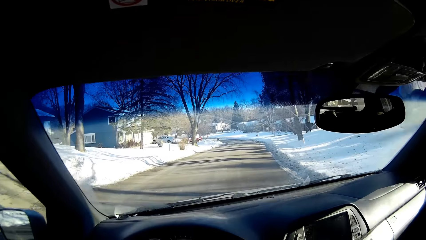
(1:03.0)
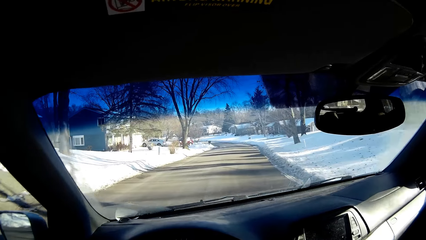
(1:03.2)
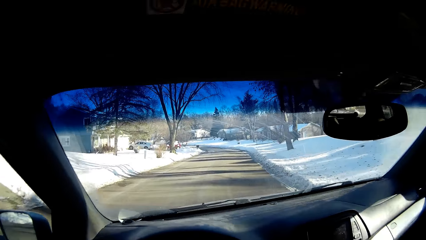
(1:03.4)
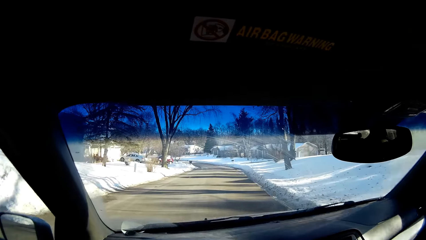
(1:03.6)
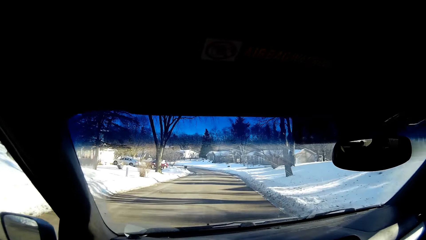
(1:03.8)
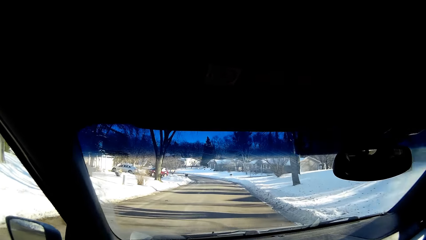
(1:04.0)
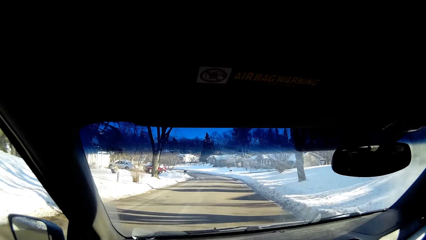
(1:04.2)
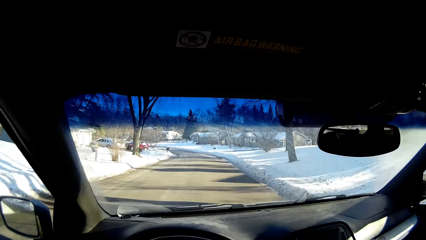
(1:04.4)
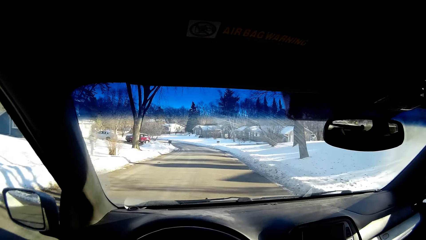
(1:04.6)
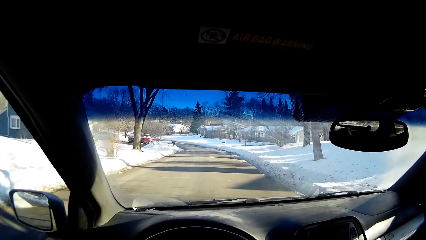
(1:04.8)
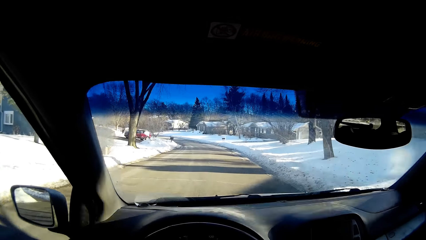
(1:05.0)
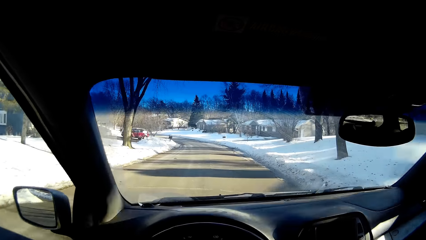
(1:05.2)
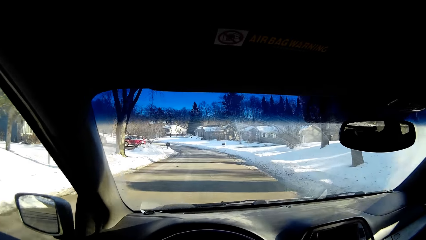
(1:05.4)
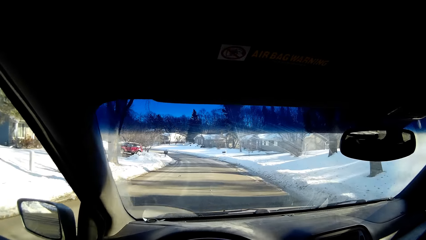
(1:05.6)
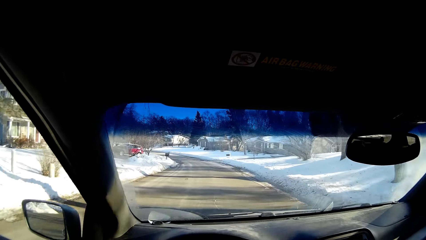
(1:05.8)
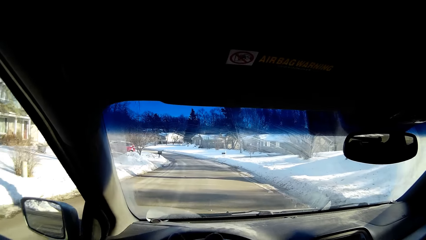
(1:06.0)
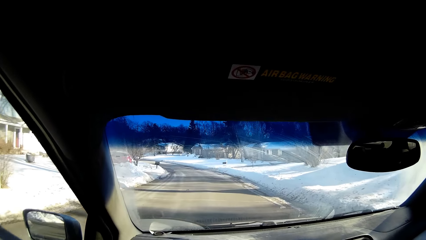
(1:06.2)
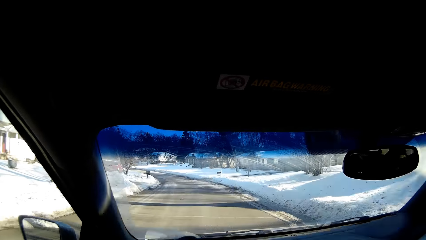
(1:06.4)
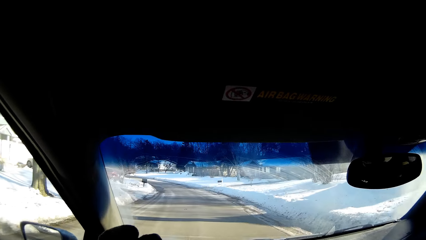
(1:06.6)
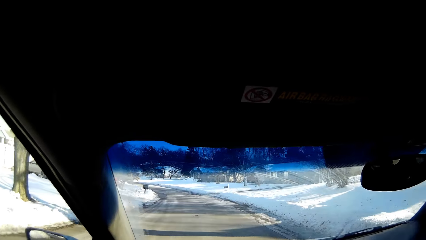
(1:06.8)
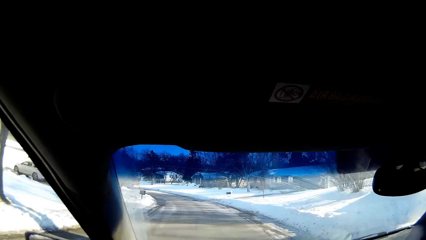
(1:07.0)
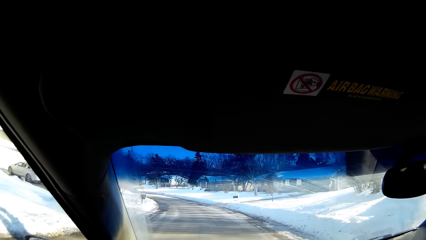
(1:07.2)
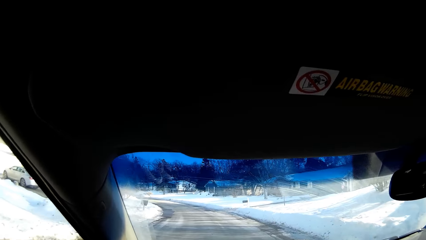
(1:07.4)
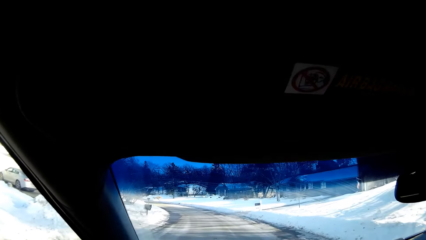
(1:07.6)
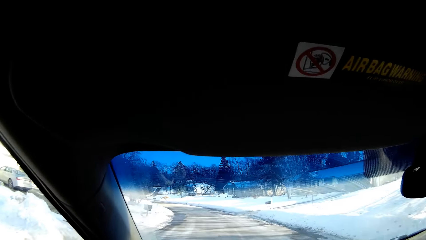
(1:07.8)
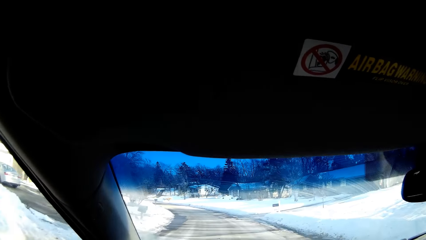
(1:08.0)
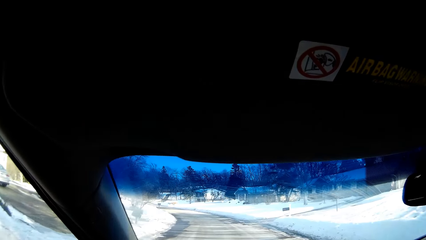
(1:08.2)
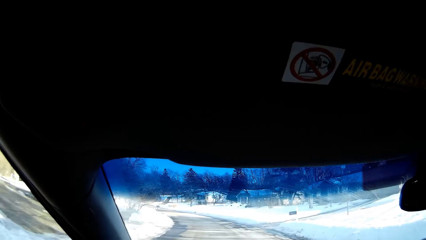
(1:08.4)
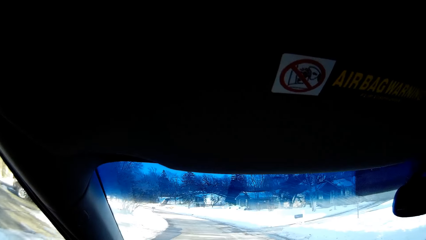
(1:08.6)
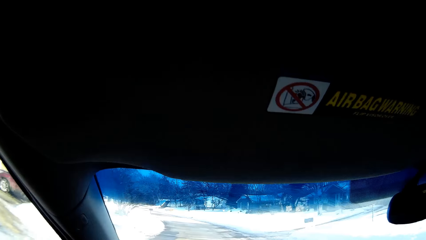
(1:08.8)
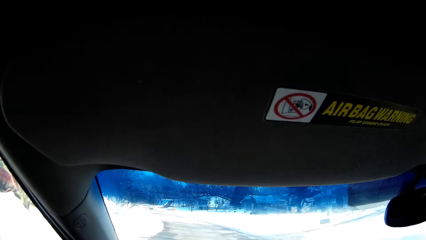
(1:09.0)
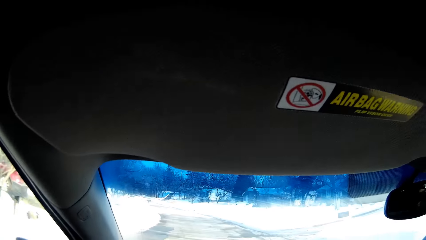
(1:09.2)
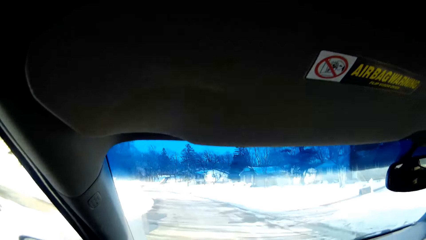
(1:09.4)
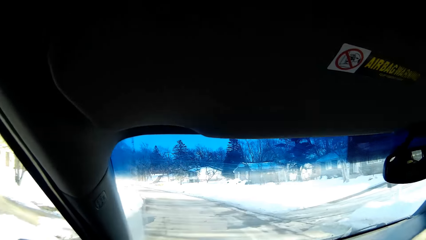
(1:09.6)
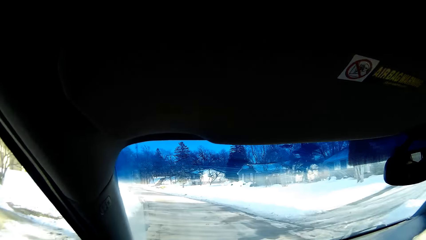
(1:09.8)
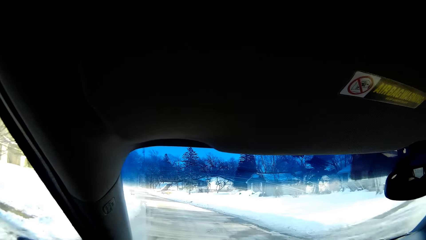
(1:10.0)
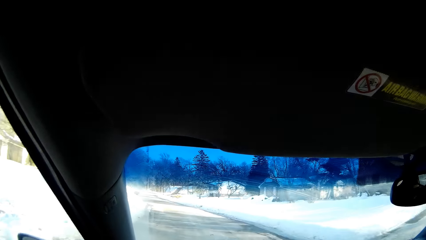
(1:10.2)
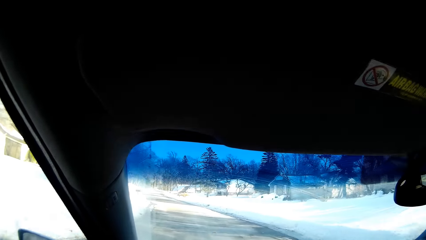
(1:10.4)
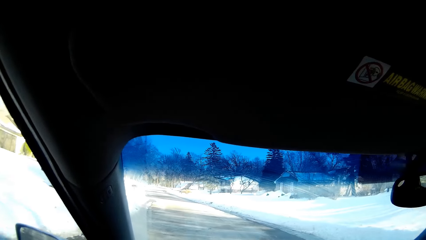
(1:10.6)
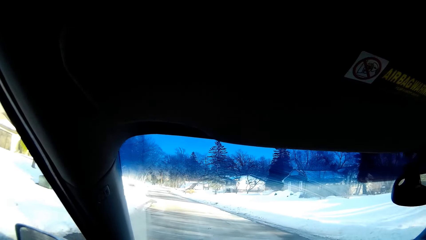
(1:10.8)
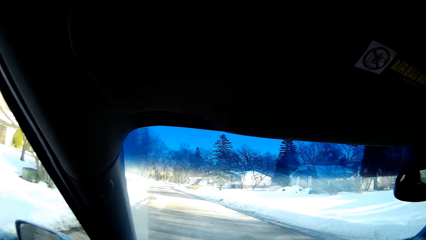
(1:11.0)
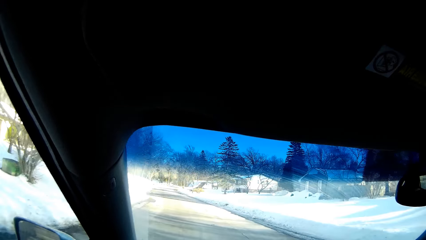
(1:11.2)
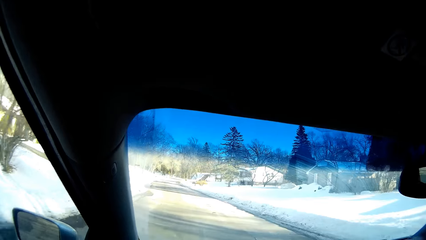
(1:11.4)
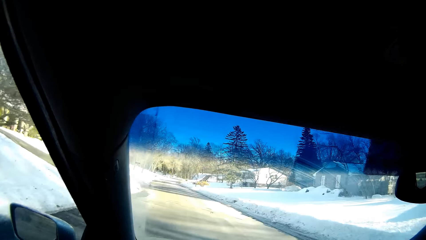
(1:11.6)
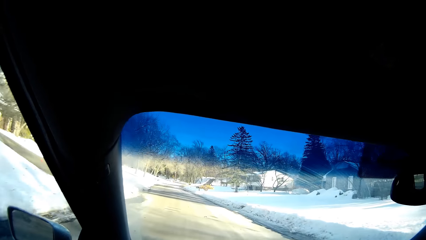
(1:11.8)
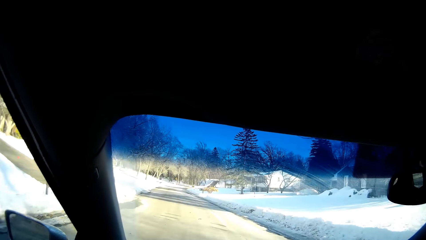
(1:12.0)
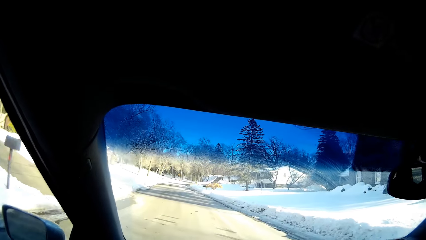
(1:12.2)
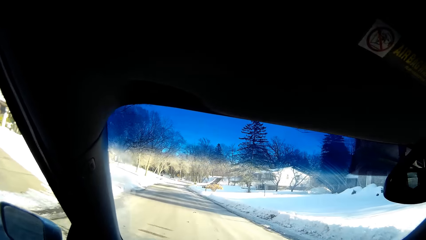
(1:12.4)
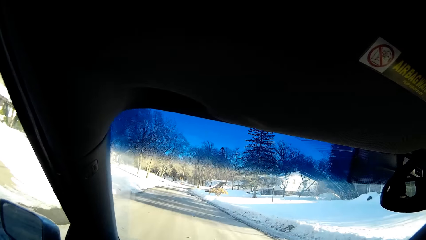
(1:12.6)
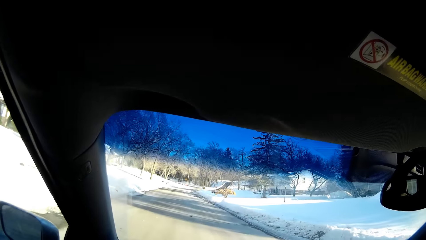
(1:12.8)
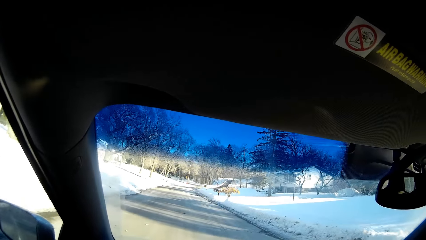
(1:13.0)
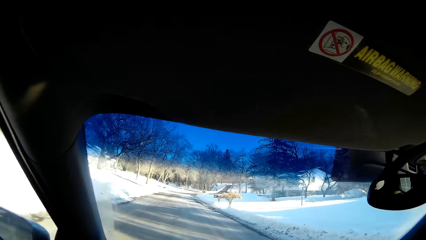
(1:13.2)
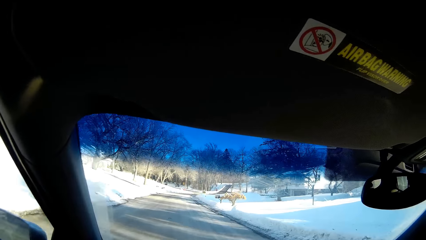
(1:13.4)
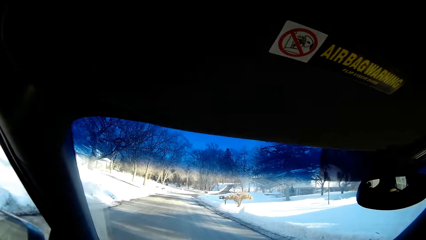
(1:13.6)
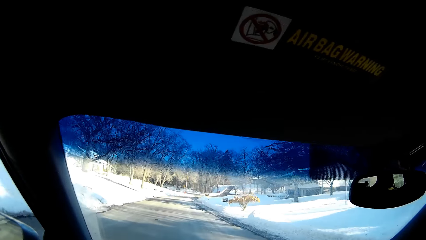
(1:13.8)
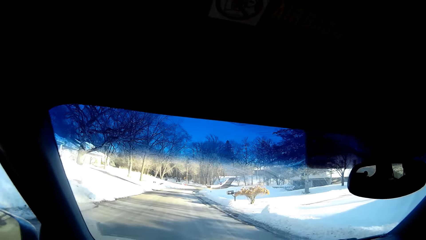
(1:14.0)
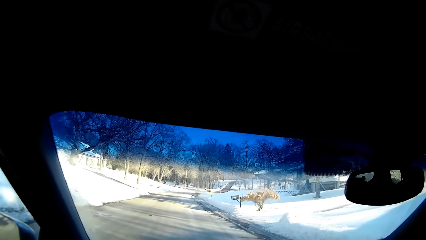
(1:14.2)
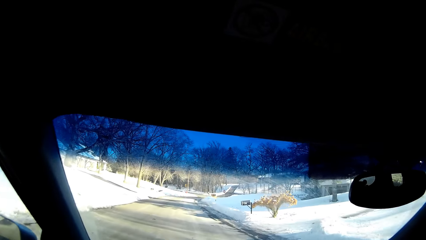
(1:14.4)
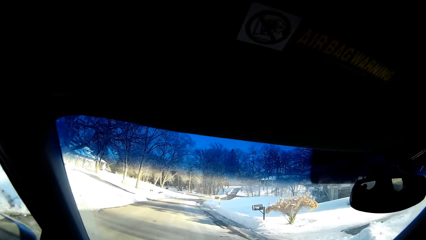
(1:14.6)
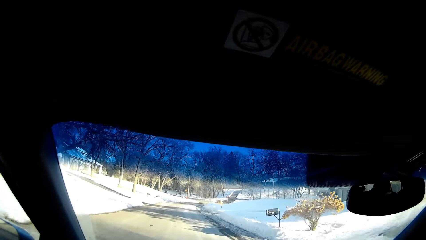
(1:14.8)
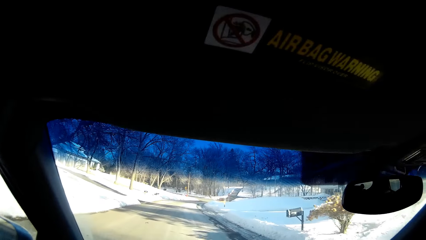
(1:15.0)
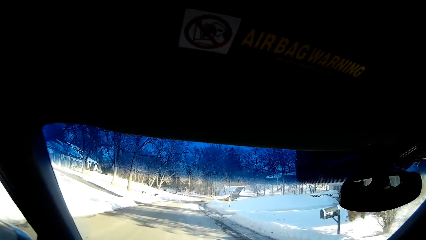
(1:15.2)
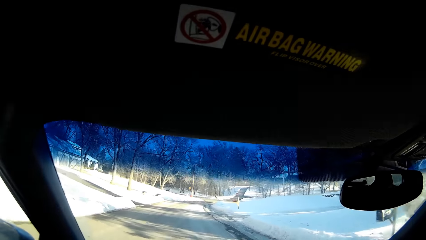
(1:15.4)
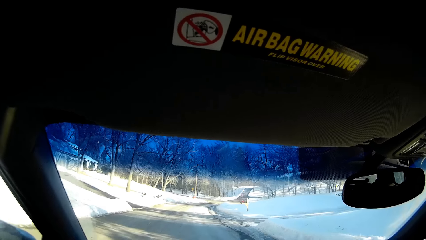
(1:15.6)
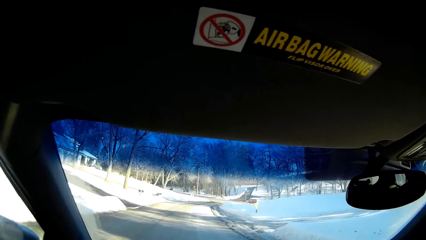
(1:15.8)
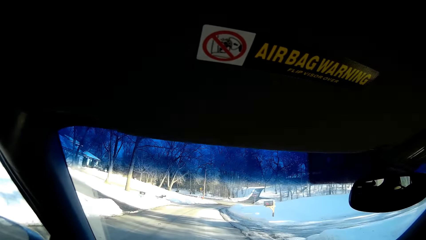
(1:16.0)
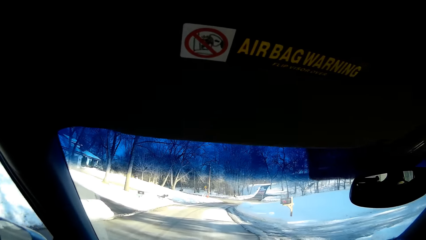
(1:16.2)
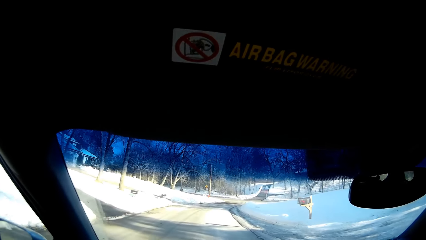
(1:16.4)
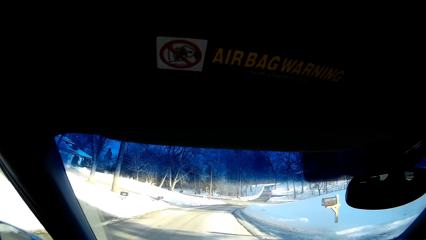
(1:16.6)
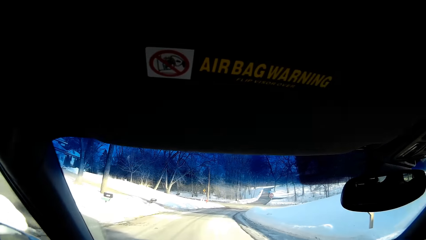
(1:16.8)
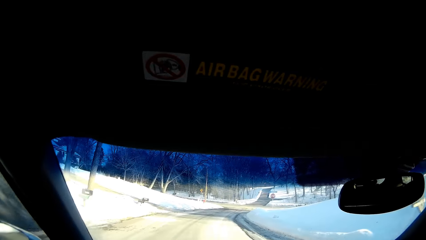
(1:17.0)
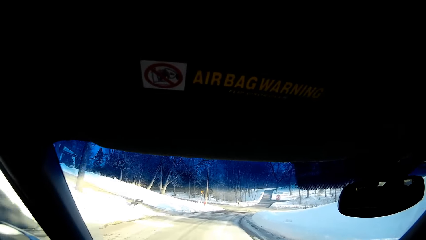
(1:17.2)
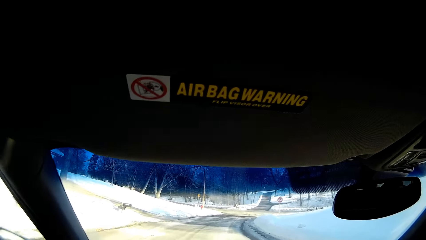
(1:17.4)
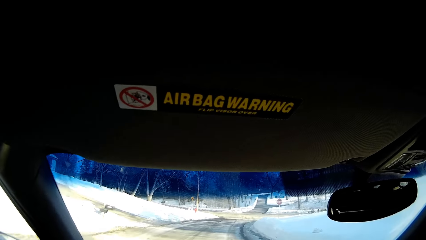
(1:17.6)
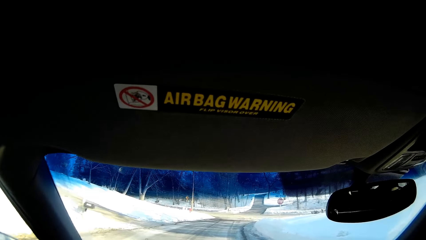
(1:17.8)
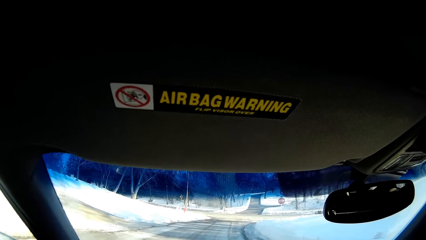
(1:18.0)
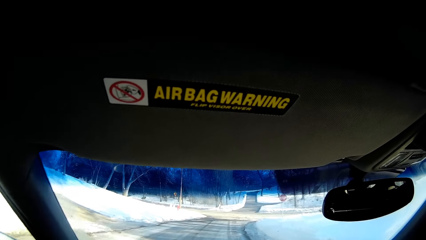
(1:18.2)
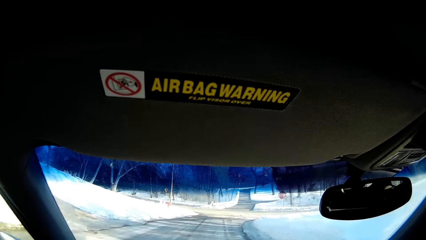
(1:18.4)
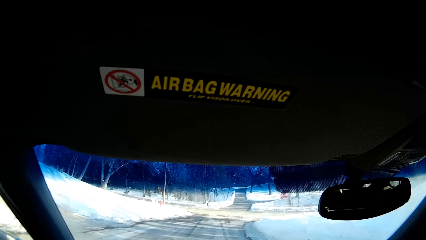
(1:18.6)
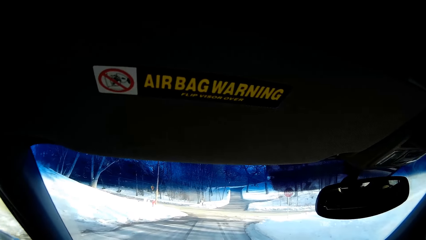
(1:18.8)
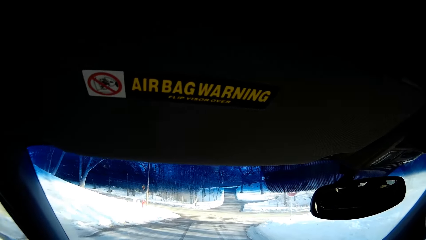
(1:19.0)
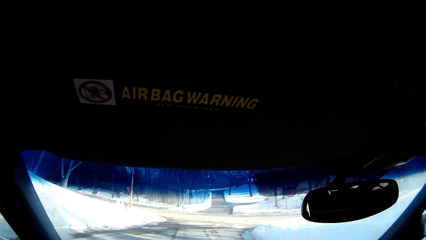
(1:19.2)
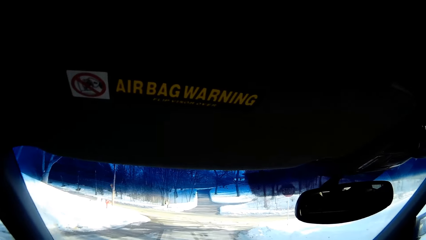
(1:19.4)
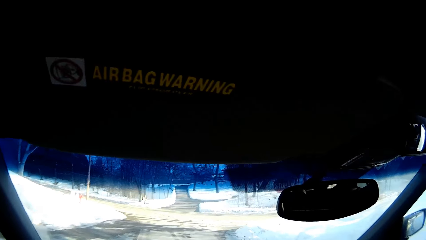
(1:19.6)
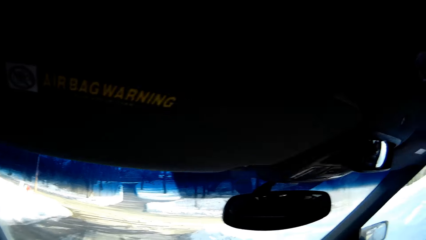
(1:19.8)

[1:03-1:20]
The camera wearer drives the car on the road. They sway the left hand. They drive the car.
